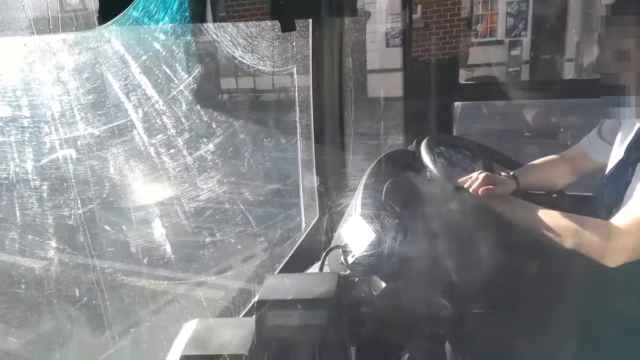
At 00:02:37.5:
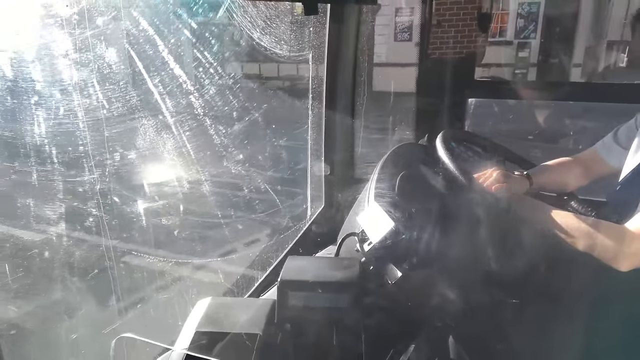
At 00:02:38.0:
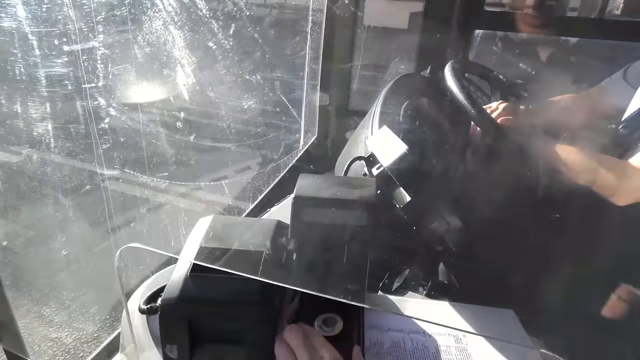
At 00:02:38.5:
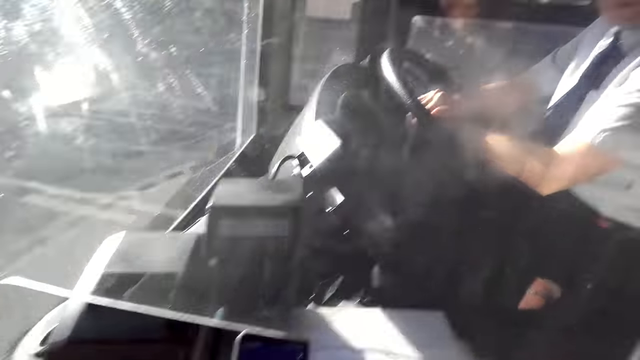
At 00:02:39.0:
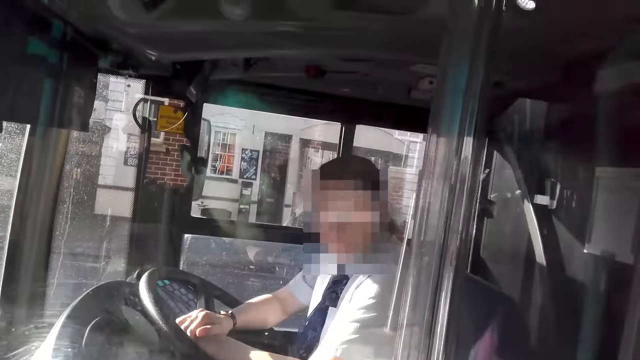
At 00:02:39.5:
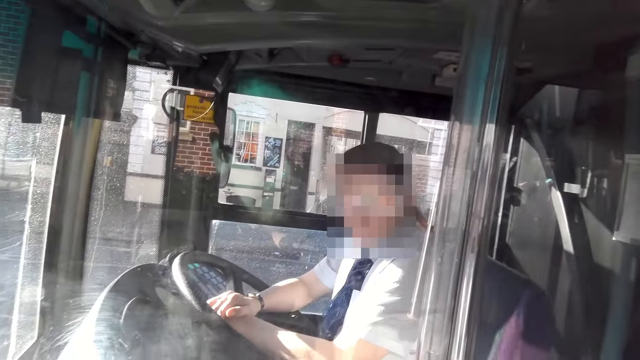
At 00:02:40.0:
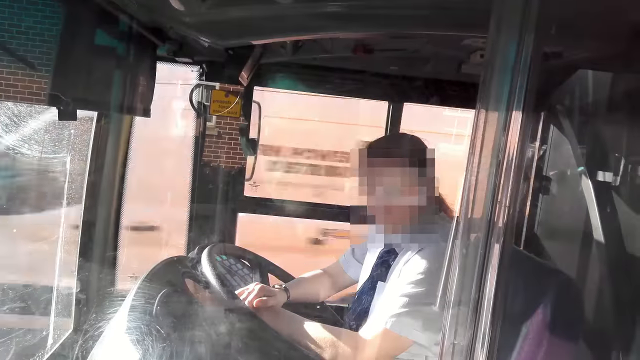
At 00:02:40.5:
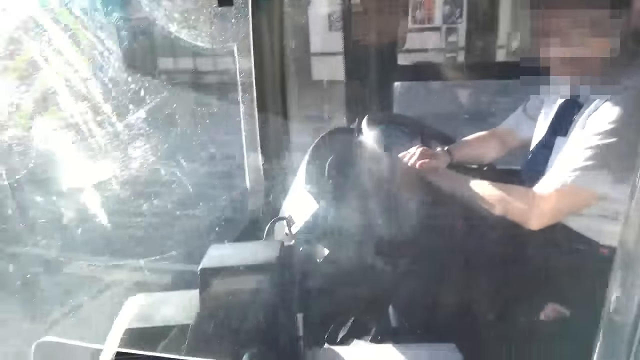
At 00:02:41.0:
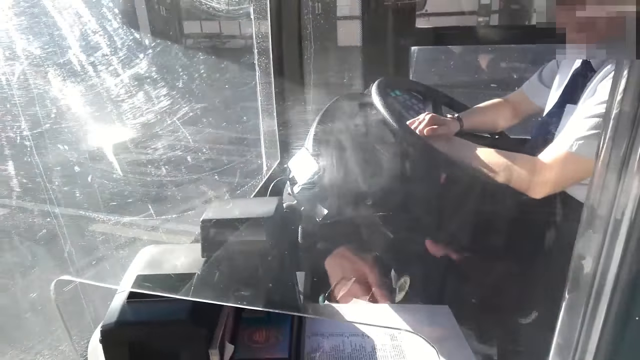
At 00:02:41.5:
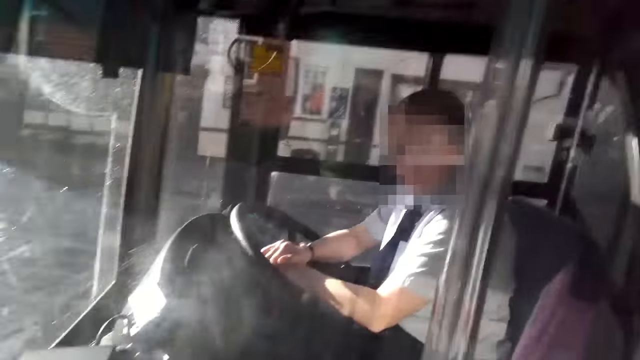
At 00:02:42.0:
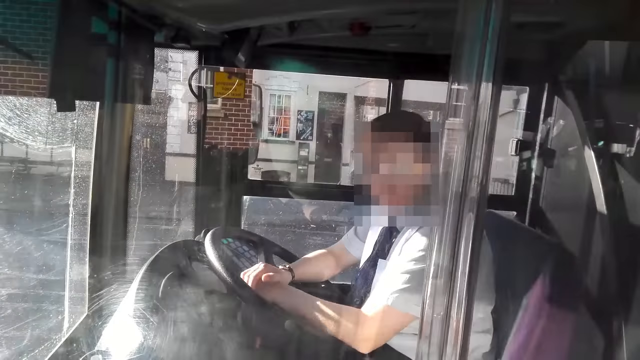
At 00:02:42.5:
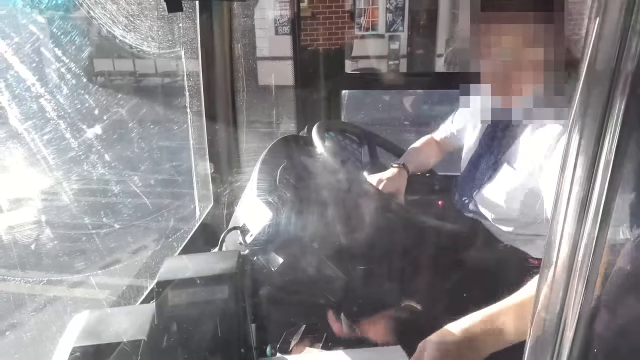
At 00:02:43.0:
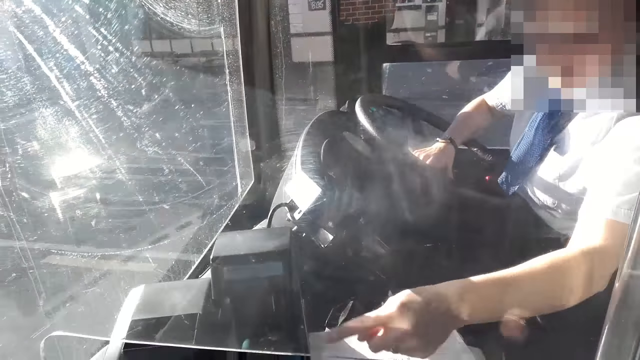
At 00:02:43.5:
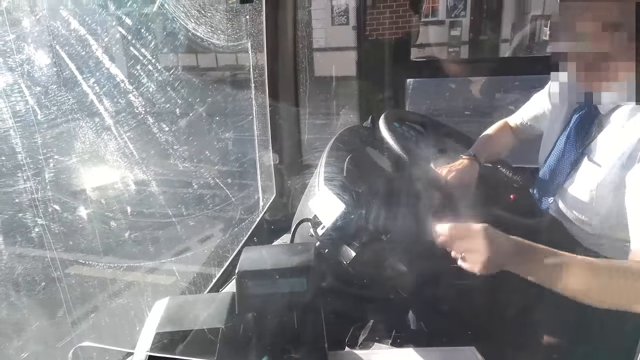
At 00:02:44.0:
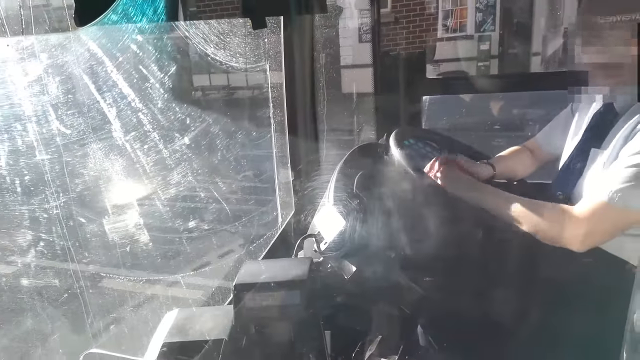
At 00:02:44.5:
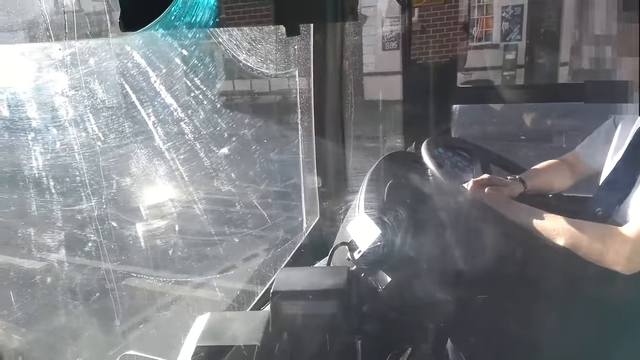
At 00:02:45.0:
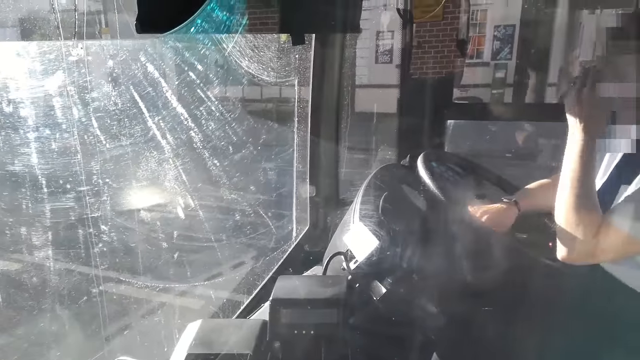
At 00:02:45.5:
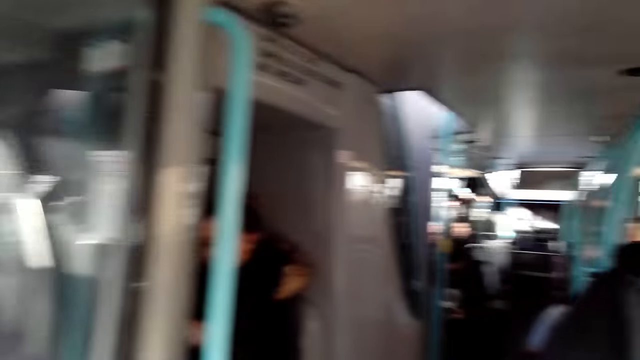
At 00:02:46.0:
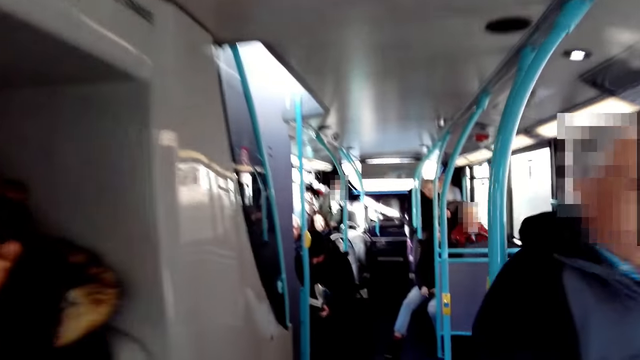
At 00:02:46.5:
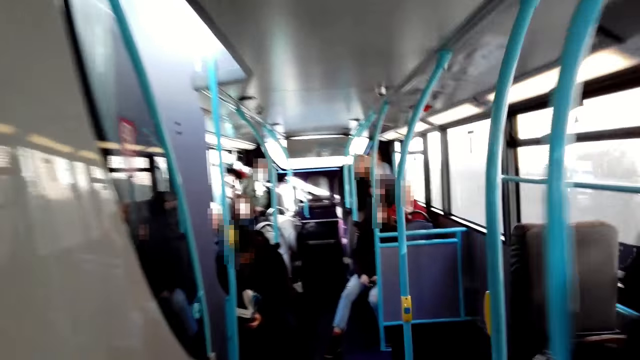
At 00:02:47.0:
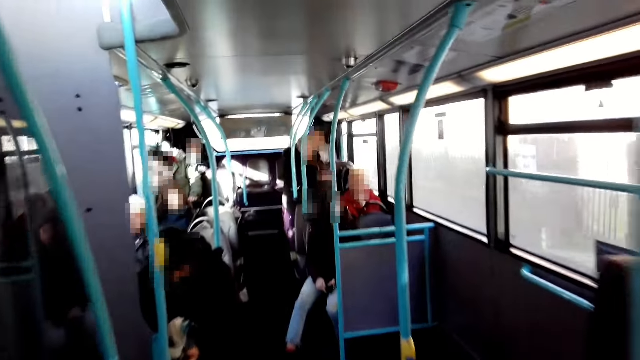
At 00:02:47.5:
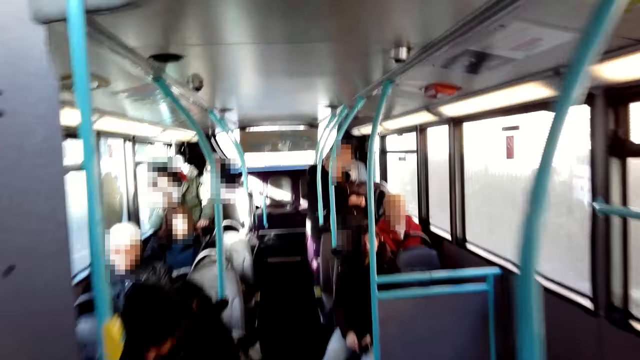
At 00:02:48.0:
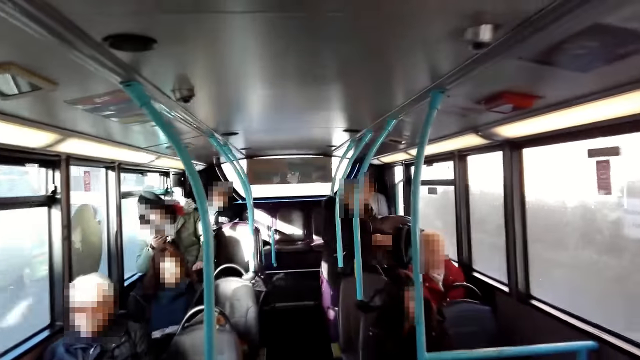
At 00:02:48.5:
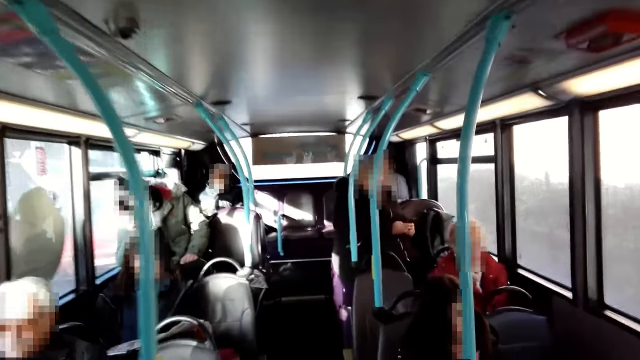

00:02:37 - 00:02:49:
The camera wearer scans a QR code on the orange bus scanner with a phone in his left hand. He picks up the phone and converses with a bus driver.

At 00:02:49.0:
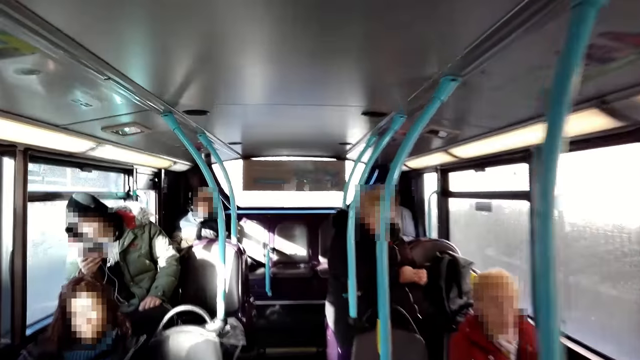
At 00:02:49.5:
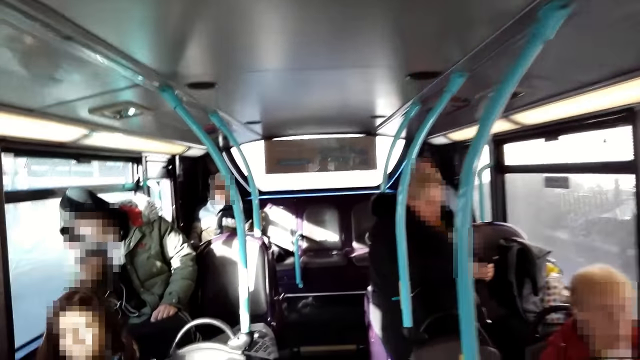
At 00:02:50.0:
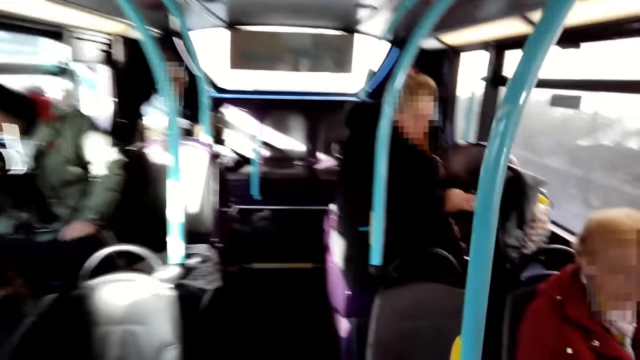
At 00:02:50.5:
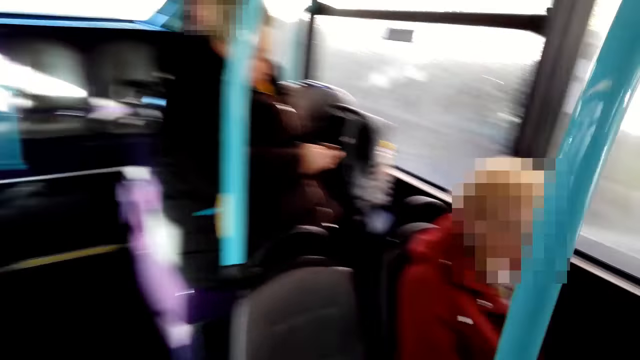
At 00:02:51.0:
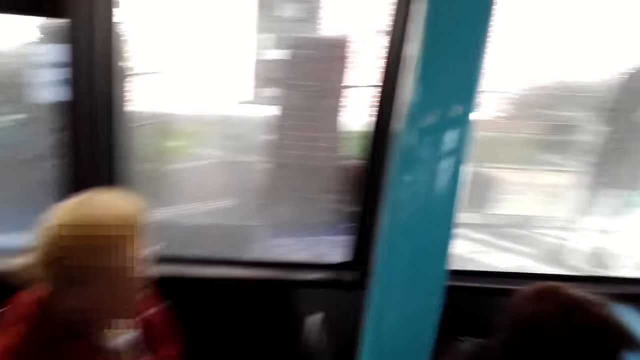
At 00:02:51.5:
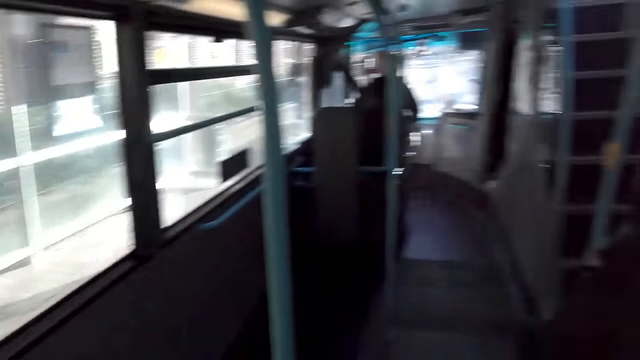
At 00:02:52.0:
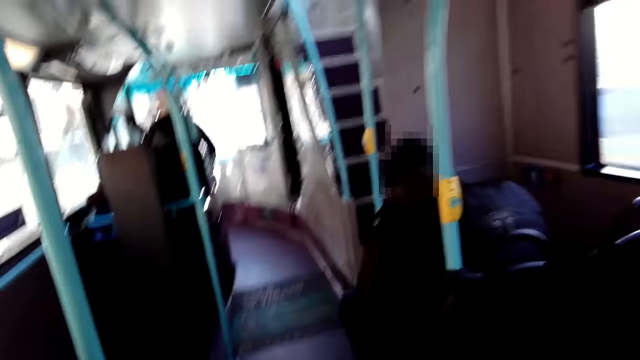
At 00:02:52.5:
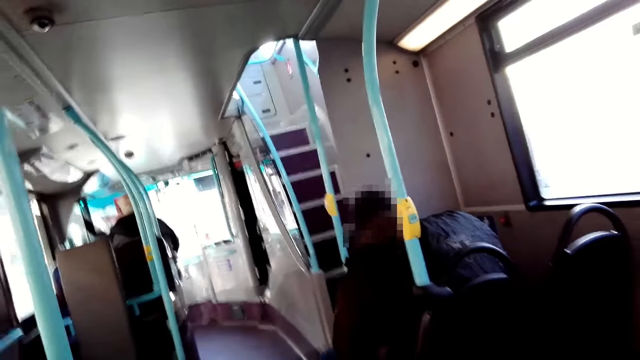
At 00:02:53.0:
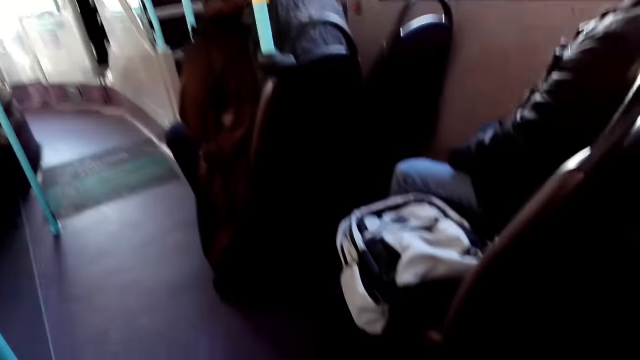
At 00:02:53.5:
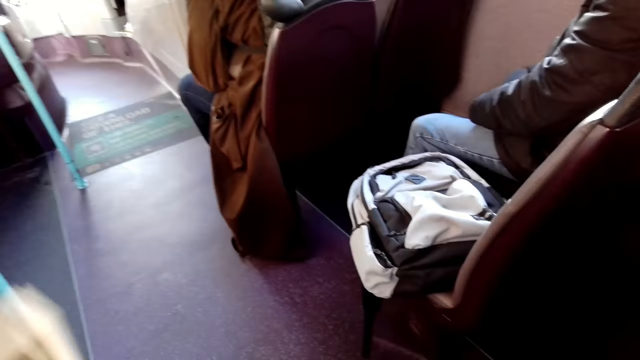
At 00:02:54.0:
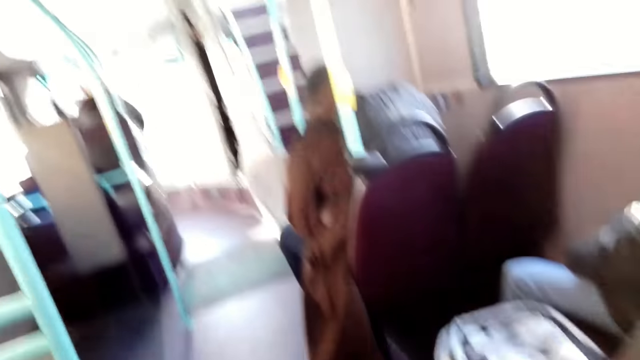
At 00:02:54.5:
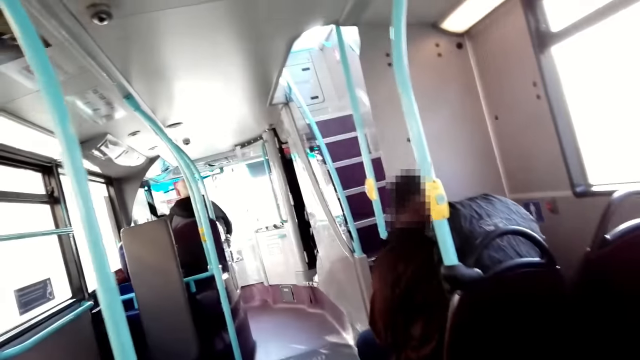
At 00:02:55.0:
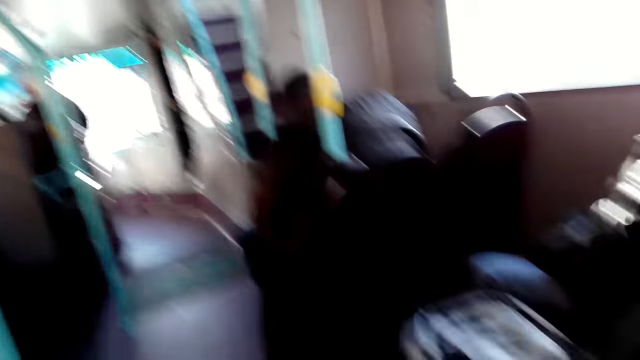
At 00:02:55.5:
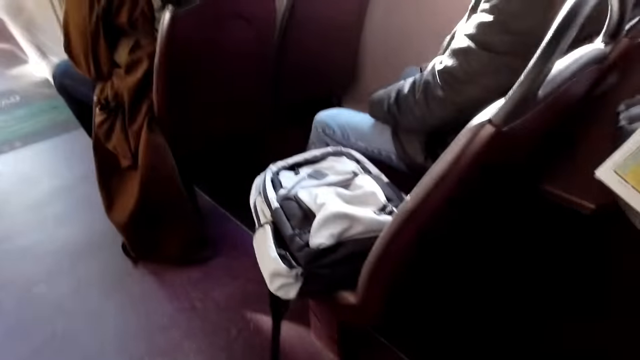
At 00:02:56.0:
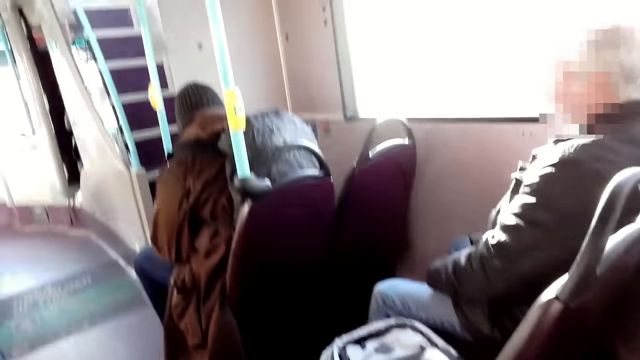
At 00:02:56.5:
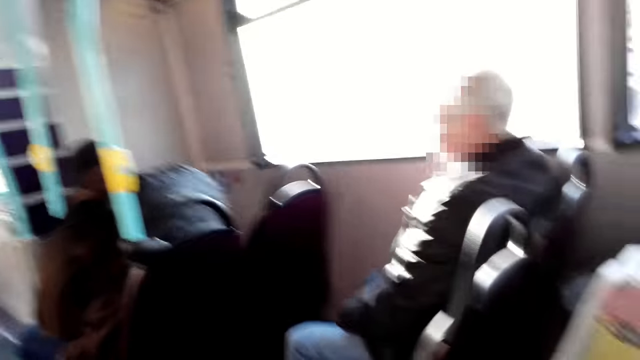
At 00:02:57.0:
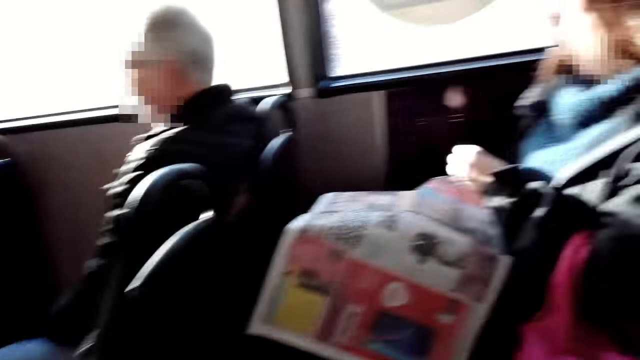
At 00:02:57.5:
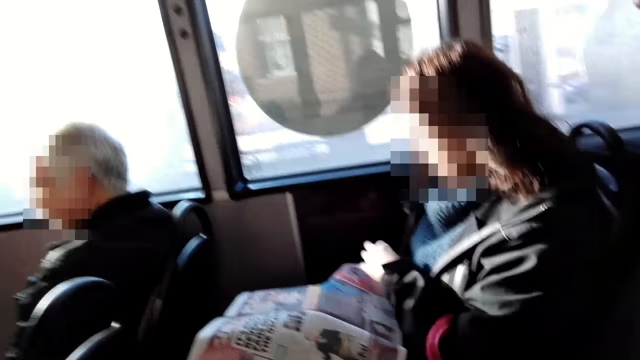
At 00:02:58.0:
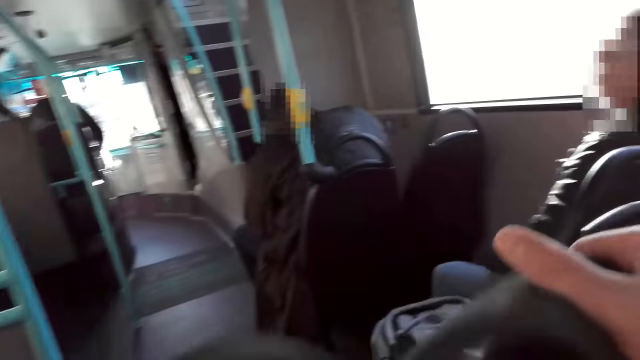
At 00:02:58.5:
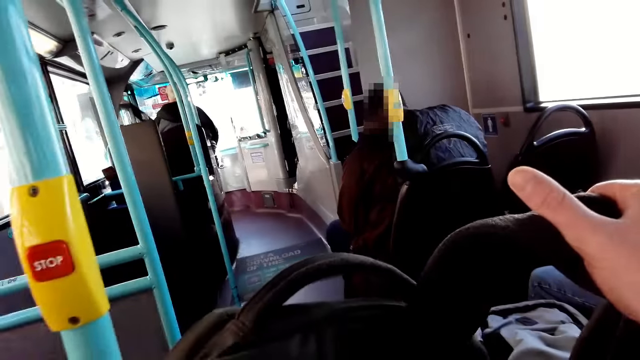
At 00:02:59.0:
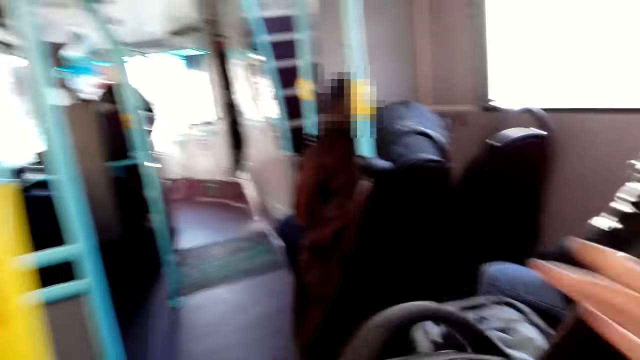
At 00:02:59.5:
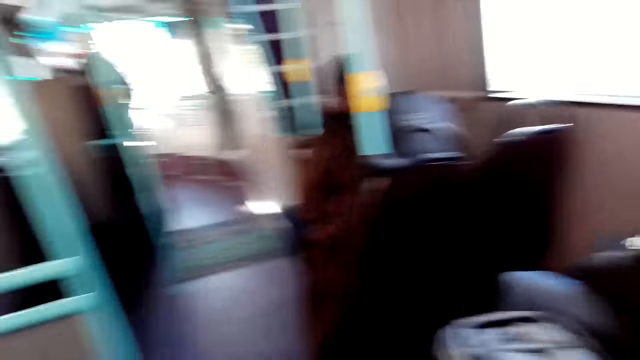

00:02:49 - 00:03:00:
The camera wearer sits on a chair inside the bus. She adjusts a bag with both hands and holds the bag on her knees.
